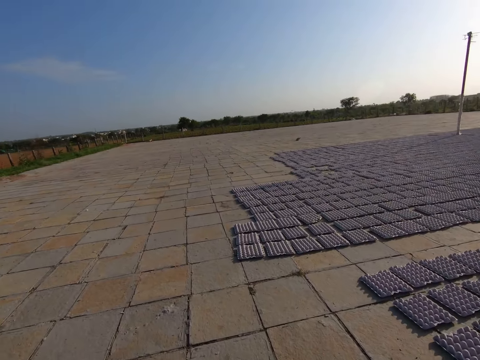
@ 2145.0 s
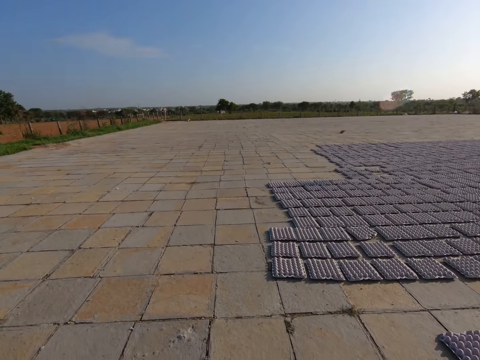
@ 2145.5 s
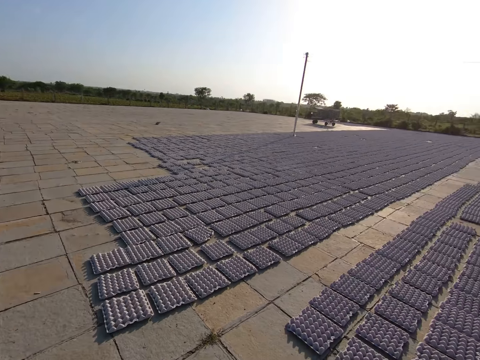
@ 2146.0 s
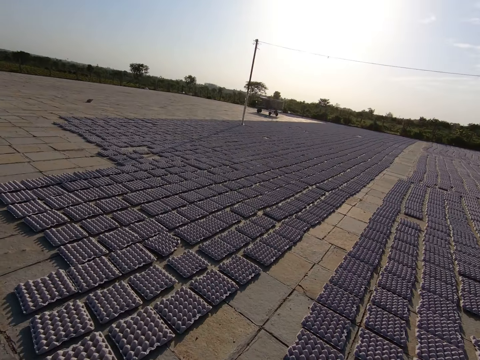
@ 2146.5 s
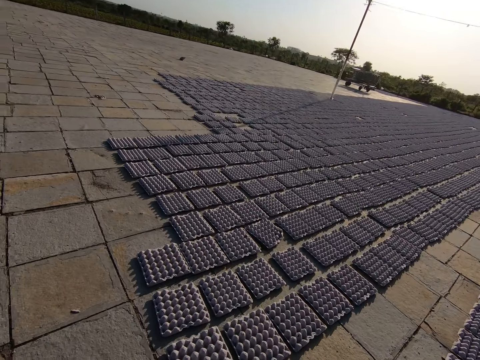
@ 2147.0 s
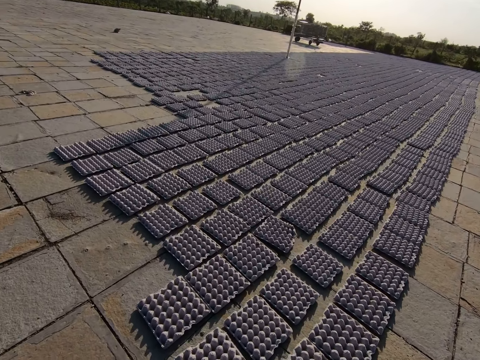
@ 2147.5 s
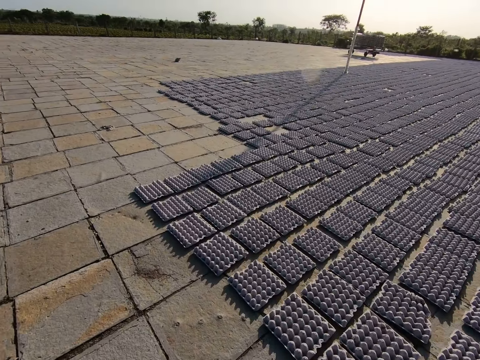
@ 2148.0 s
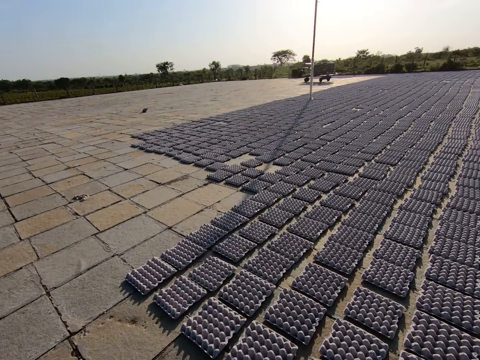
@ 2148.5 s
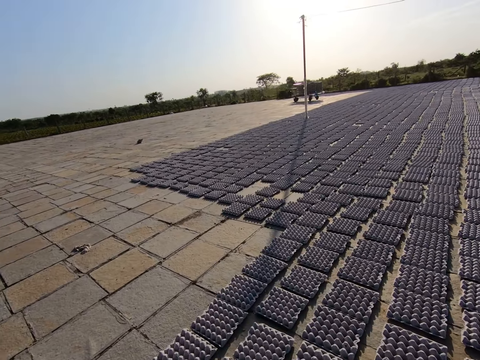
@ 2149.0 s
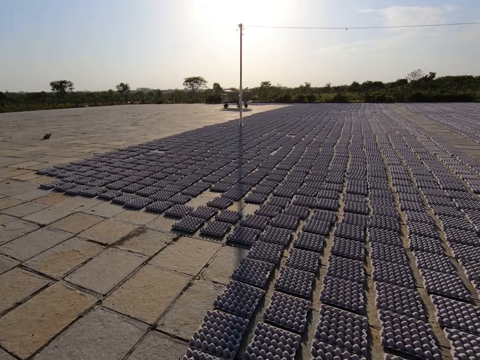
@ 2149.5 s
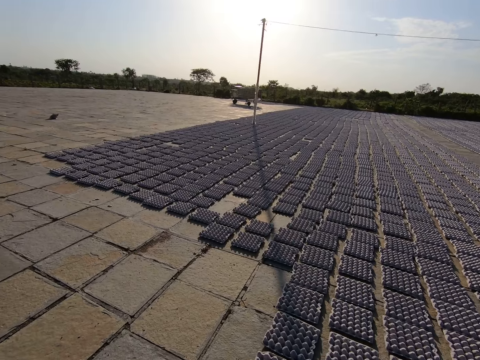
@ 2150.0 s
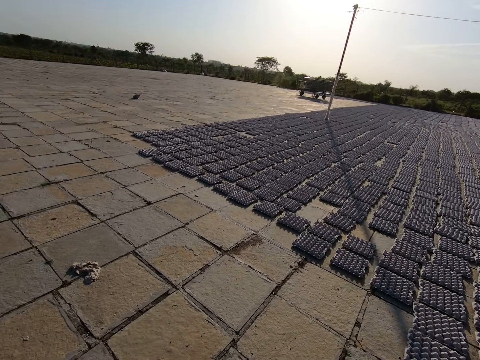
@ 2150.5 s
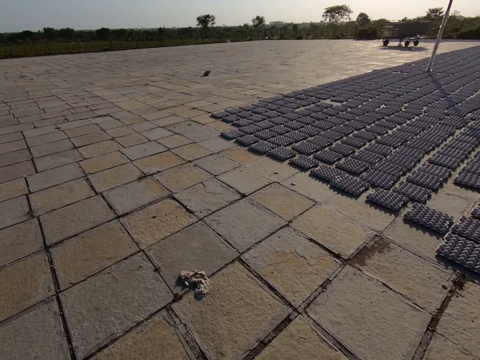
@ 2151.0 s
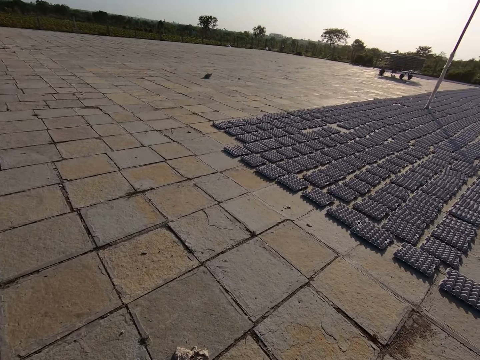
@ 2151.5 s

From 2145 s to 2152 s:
The camera wearer looks around.

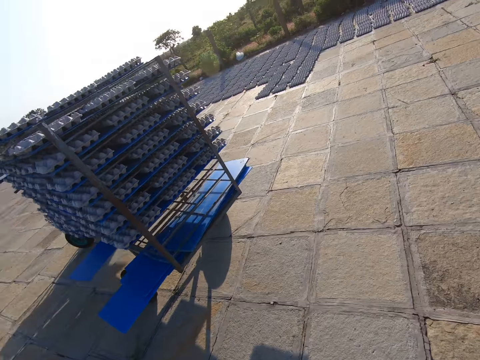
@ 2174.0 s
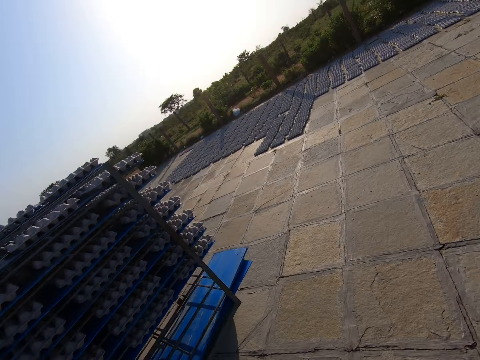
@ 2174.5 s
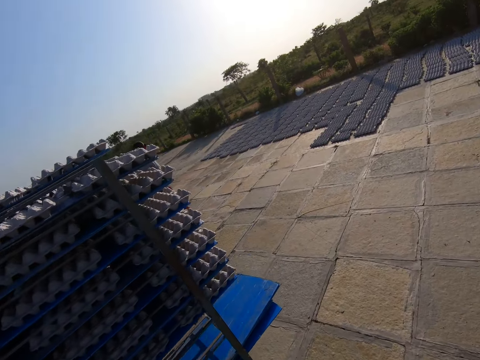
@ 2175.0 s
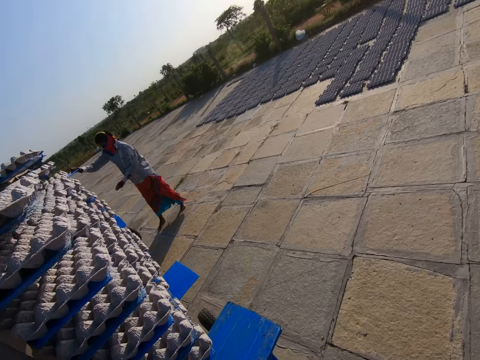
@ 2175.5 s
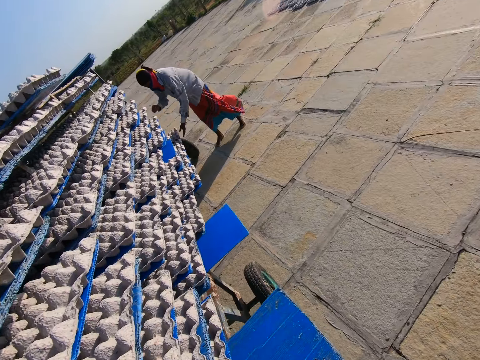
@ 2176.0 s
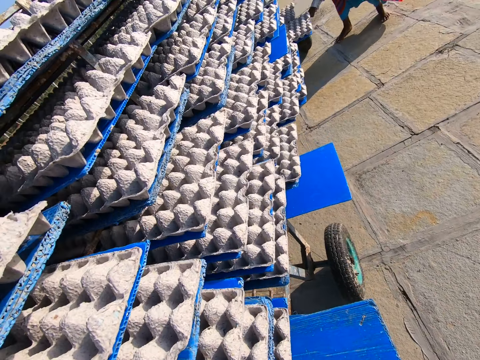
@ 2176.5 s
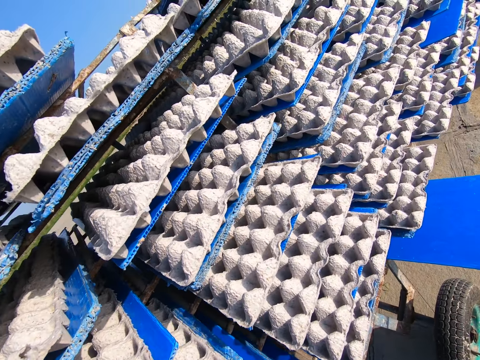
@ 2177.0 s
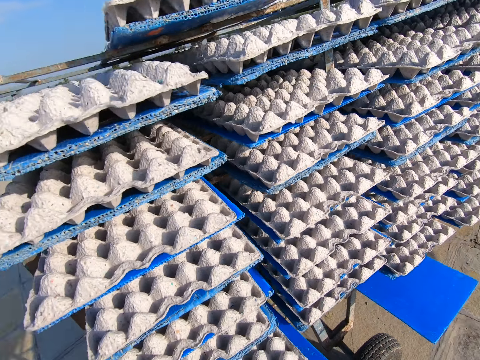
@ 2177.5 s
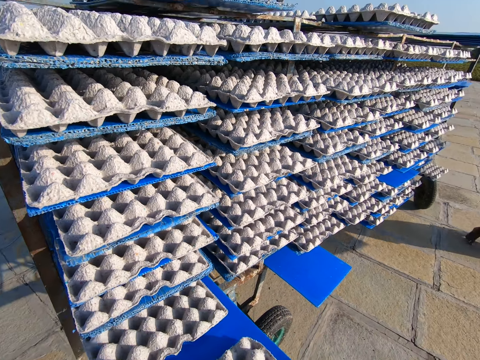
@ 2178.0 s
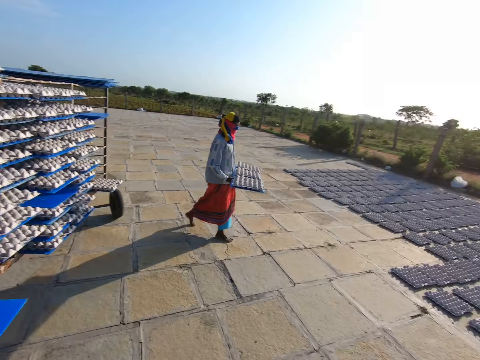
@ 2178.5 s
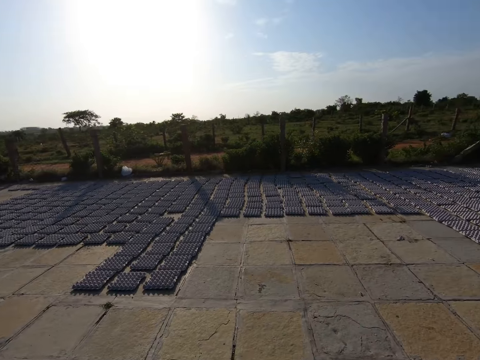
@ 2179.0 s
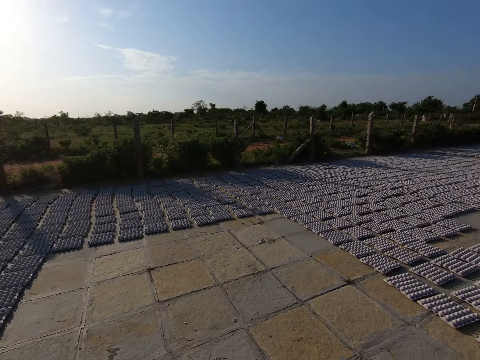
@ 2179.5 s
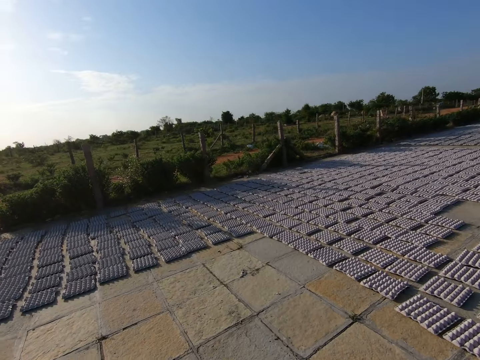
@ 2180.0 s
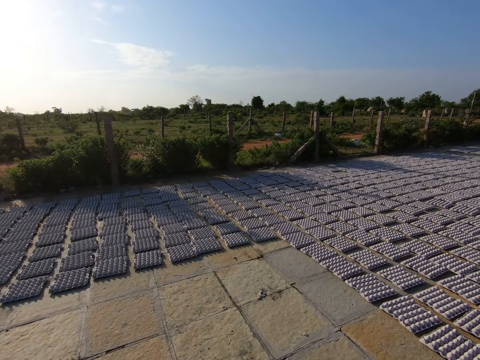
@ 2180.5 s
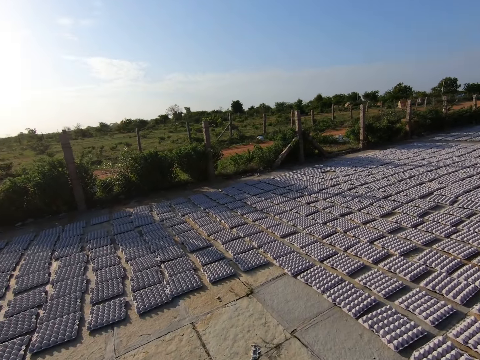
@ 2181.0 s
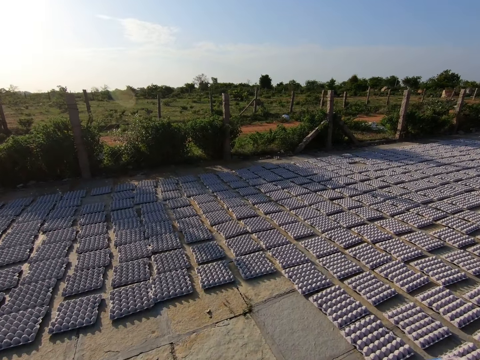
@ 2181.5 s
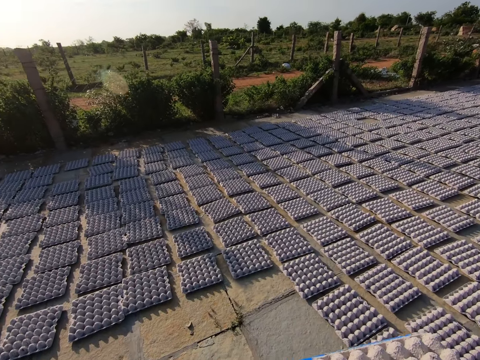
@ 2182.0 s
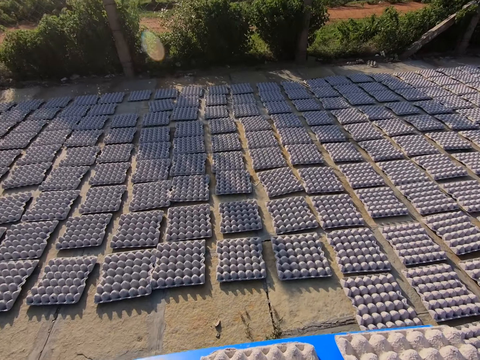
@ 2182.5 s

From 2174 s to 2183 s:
A man drops a tray on the trolley with his right hand. The camera wearer picks a tray of egg crates from the trolley with both hands. They walk away from the trolley on the pavement.

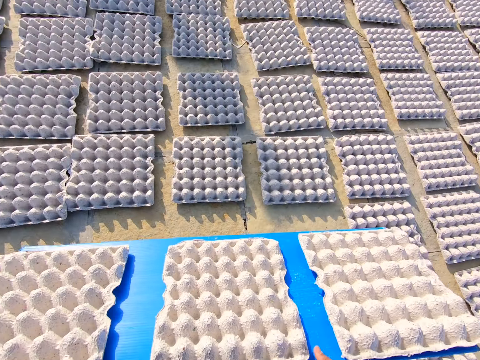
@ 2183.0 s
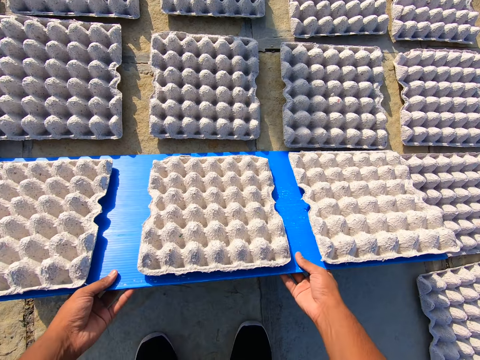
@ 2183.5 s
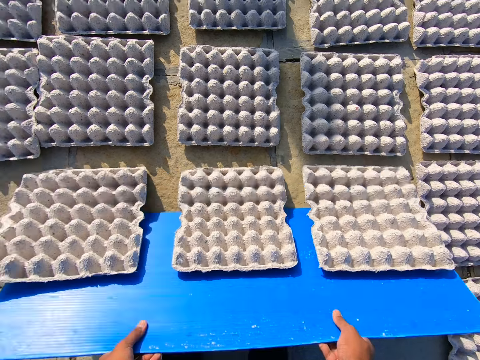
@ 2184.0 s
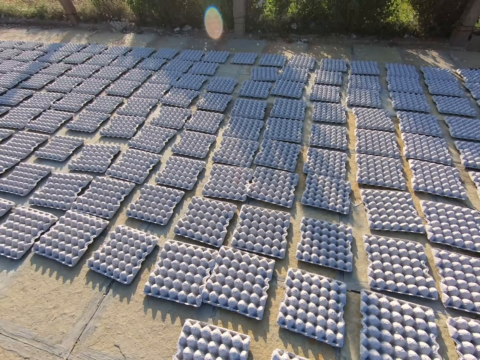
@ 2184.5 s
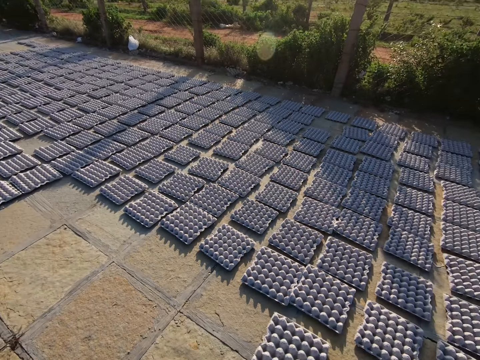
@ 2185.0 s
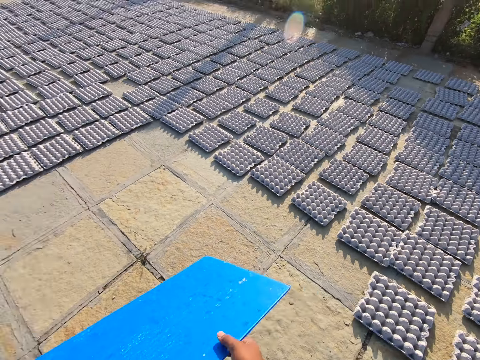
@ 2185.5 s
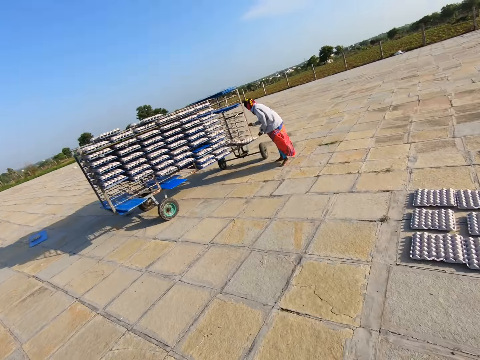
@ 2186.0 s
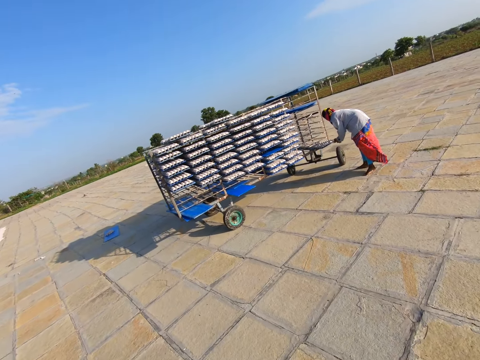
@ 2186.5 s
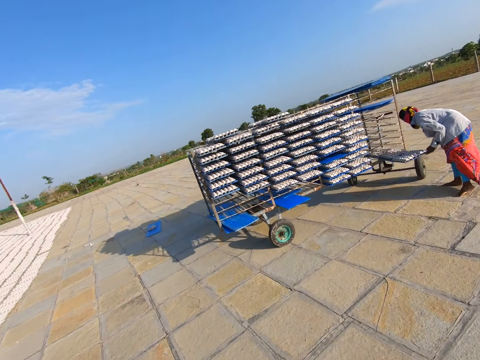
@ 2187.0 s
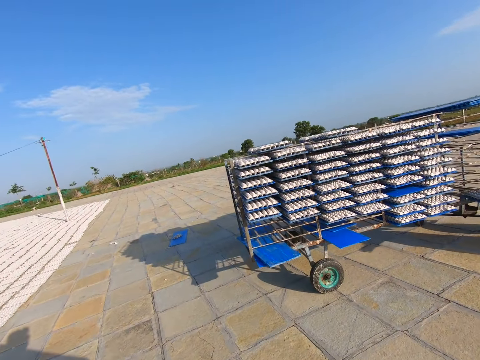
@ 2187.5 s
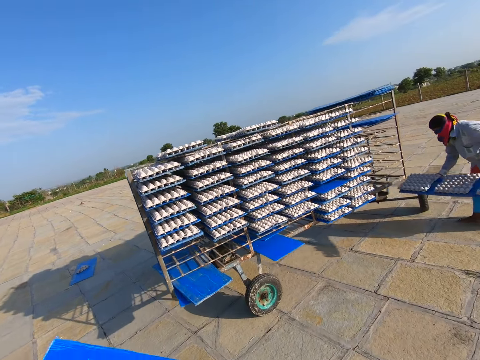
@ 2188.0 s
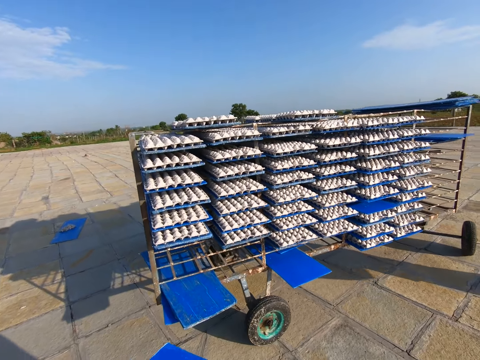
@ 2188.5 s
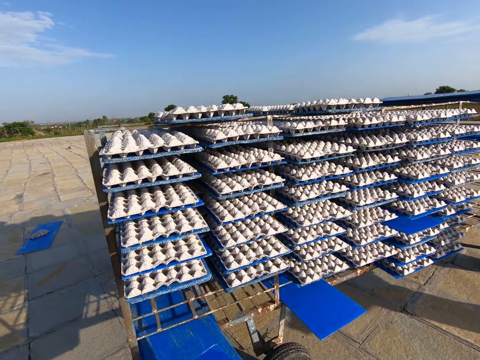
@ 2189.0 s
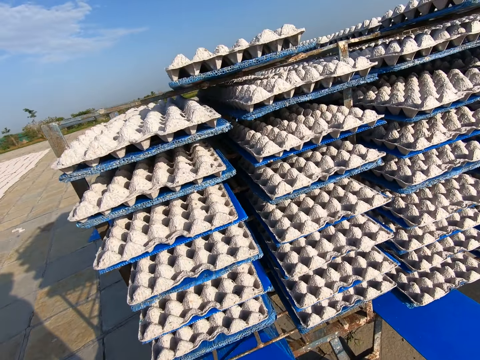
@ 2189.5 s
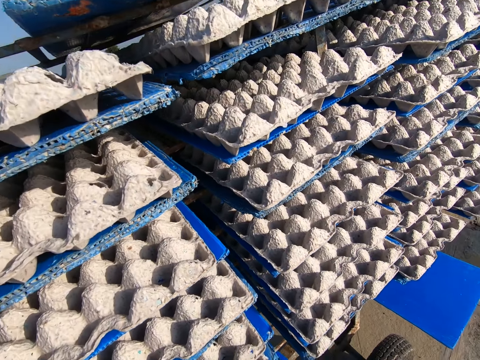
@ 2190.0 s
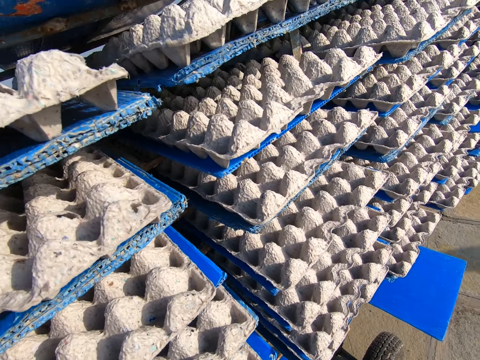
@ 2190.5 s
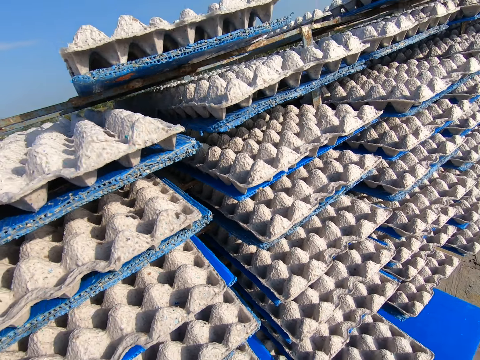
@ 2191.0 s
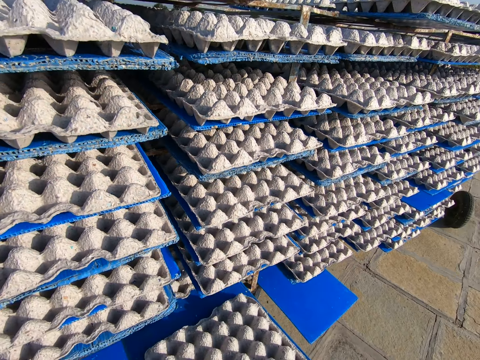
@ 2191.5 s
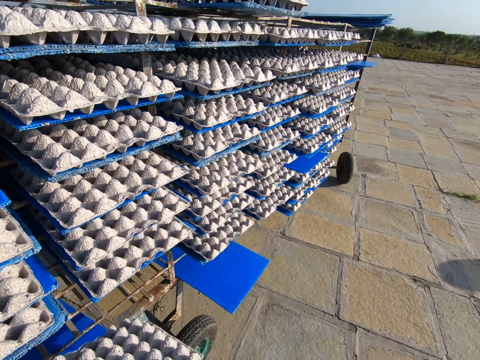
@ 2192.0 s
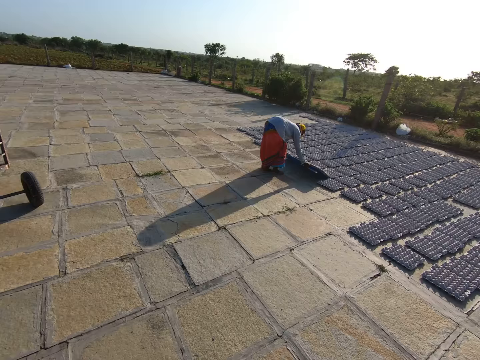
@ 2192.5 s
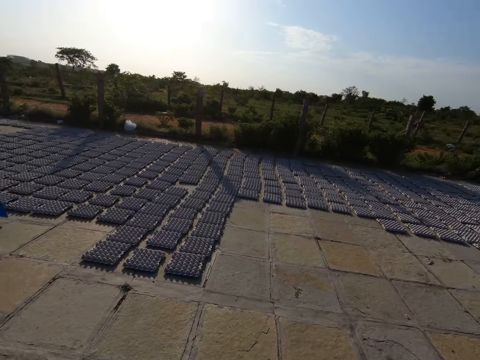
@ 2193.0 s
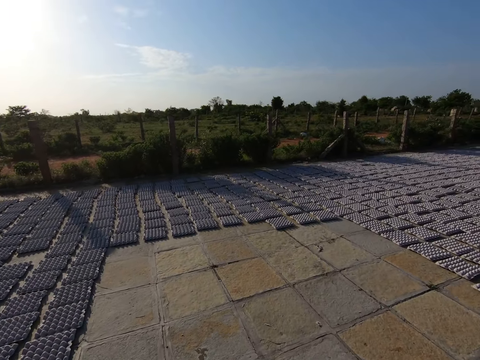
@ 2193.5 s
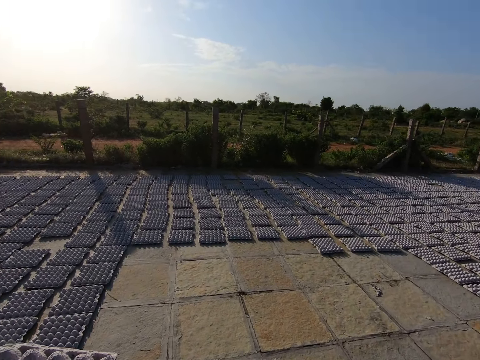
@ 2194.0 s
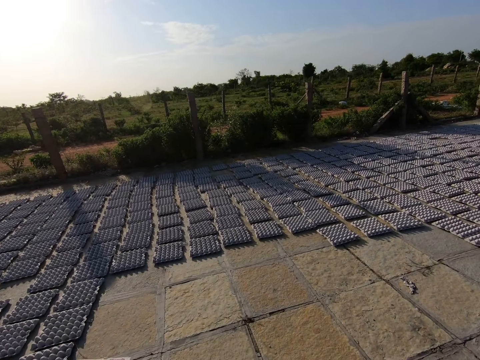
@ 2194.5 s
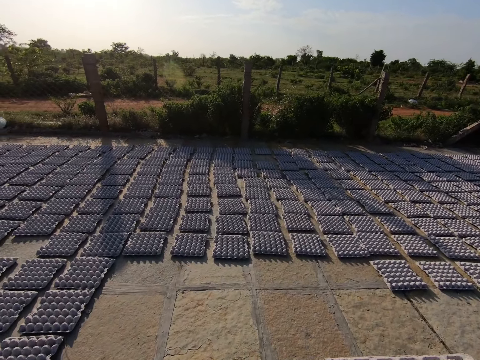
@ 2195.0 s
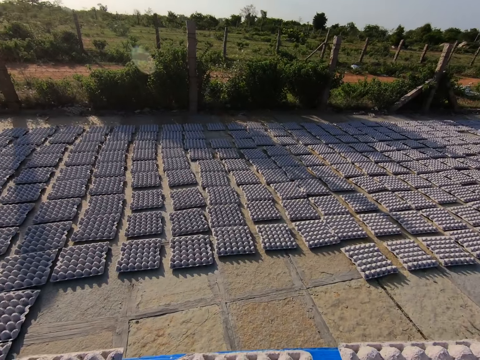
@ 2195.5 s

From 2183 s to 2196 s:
The camera wearer drops the egg crate or board on the ground with the tray in both hands. They pull the board. They walk towards the trolley on the pavement. The man picks a tray of egg crates from the trolley with both hands. The camera wearer picks a tray of egg crates from the trolley with both hands. They walk away from the trolley on the pavement.
